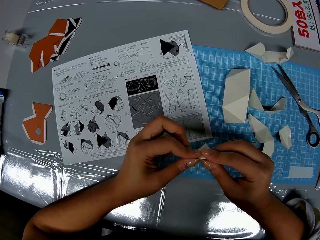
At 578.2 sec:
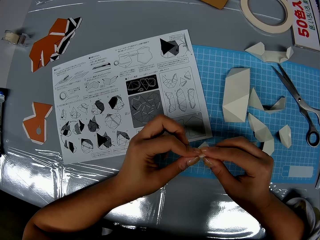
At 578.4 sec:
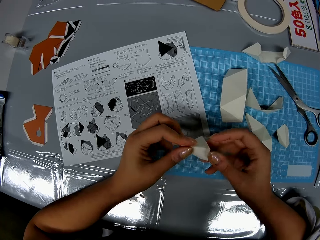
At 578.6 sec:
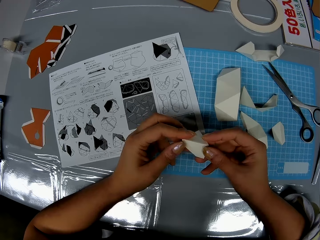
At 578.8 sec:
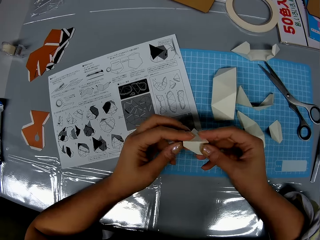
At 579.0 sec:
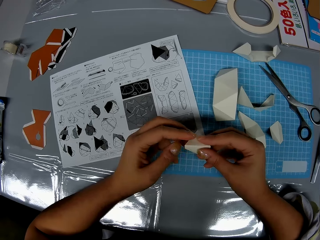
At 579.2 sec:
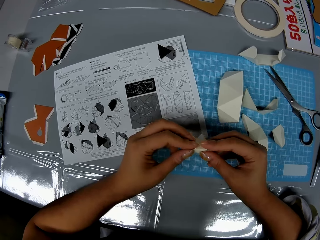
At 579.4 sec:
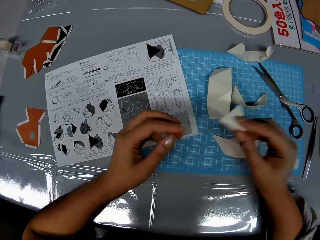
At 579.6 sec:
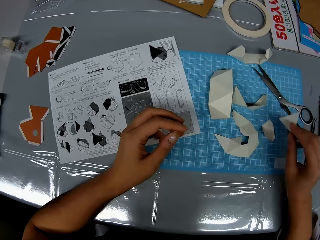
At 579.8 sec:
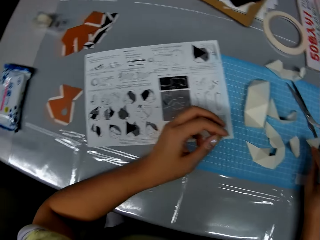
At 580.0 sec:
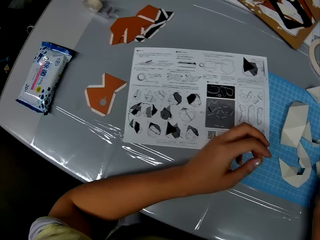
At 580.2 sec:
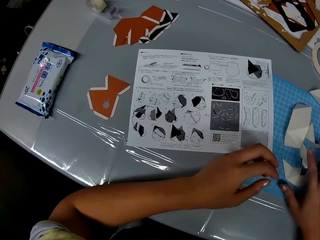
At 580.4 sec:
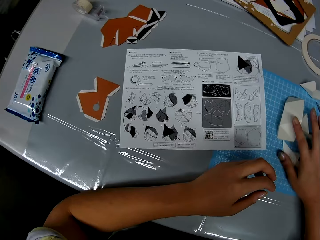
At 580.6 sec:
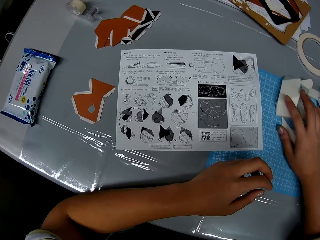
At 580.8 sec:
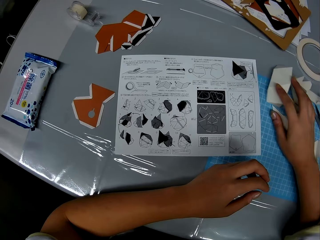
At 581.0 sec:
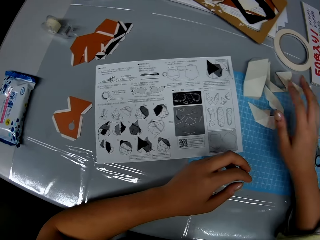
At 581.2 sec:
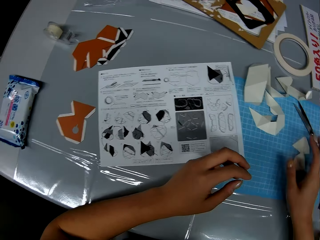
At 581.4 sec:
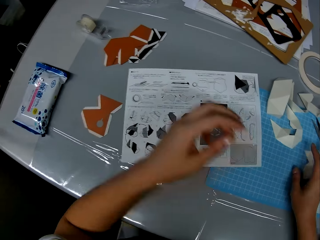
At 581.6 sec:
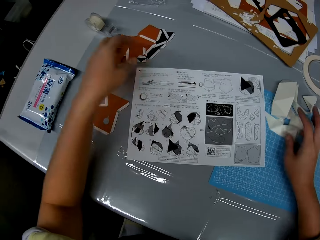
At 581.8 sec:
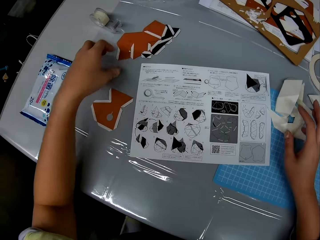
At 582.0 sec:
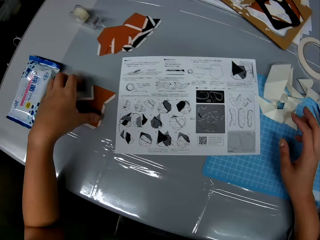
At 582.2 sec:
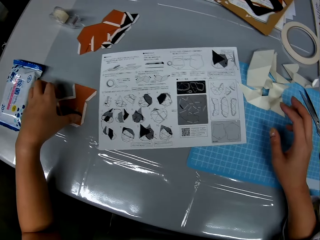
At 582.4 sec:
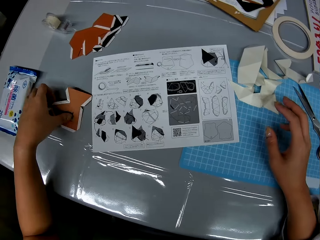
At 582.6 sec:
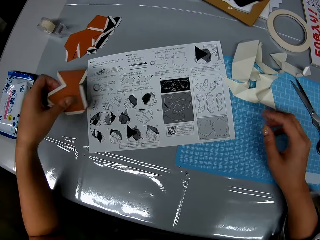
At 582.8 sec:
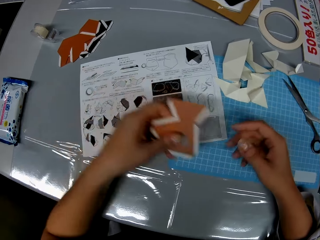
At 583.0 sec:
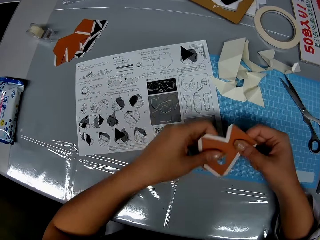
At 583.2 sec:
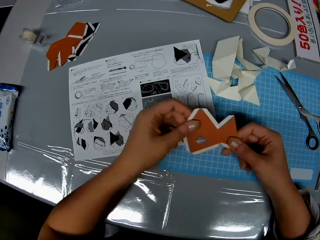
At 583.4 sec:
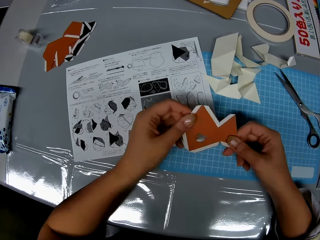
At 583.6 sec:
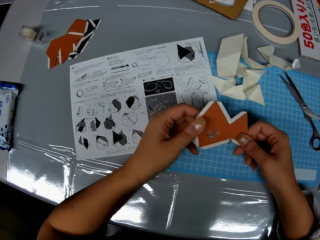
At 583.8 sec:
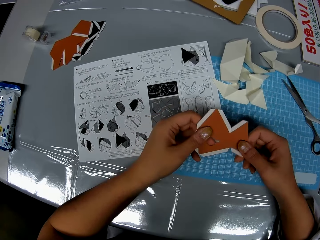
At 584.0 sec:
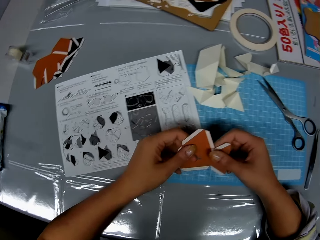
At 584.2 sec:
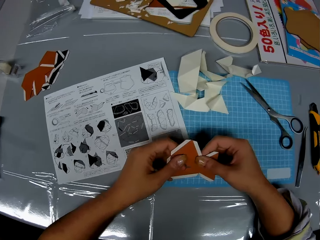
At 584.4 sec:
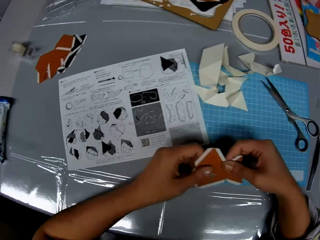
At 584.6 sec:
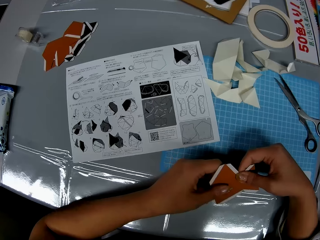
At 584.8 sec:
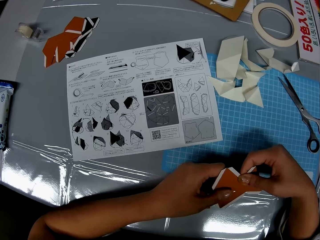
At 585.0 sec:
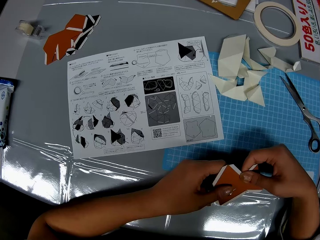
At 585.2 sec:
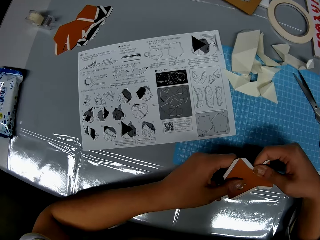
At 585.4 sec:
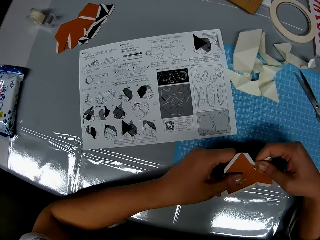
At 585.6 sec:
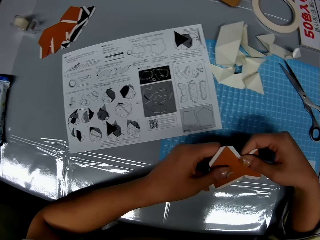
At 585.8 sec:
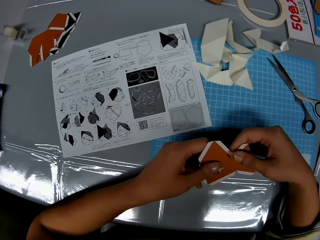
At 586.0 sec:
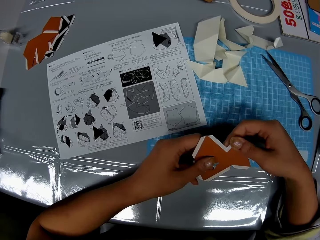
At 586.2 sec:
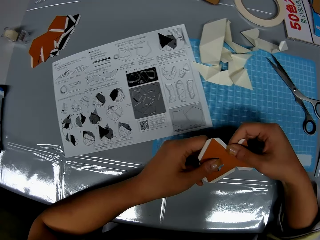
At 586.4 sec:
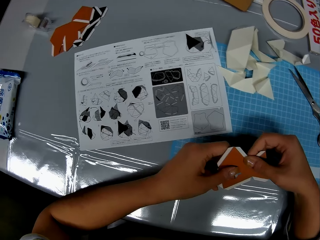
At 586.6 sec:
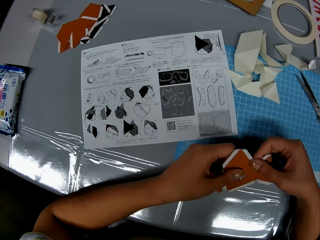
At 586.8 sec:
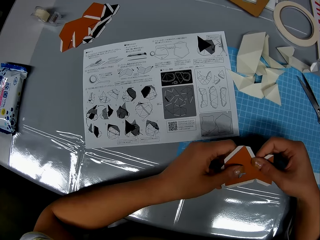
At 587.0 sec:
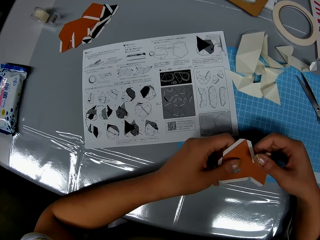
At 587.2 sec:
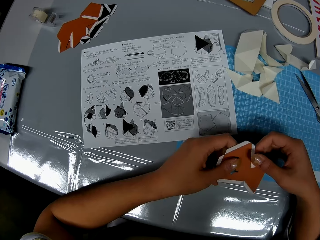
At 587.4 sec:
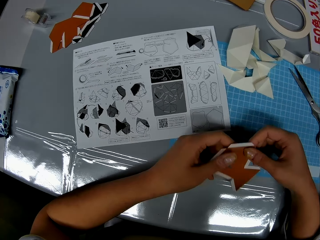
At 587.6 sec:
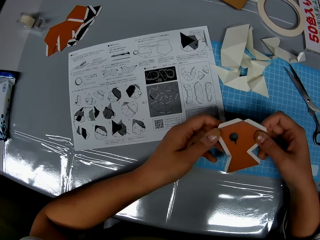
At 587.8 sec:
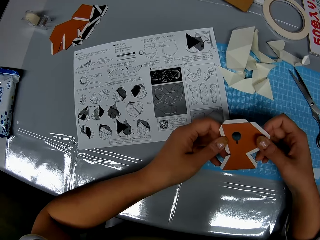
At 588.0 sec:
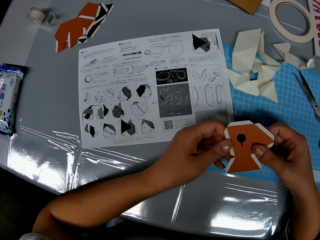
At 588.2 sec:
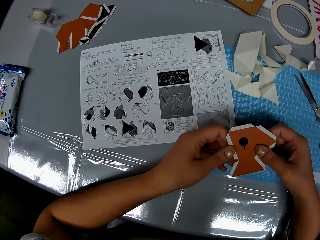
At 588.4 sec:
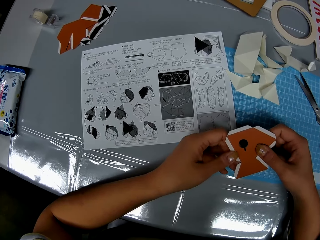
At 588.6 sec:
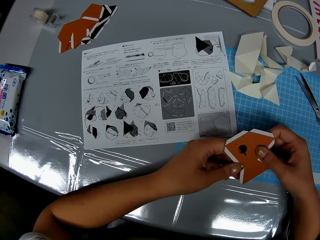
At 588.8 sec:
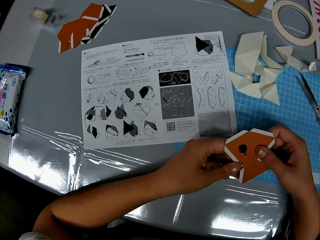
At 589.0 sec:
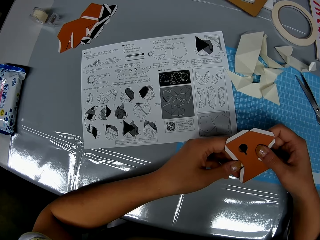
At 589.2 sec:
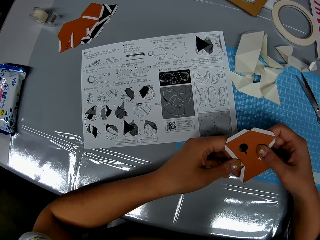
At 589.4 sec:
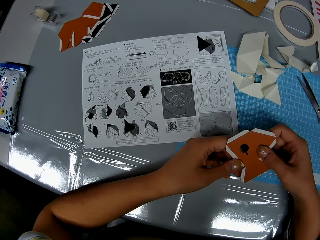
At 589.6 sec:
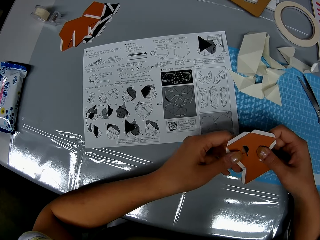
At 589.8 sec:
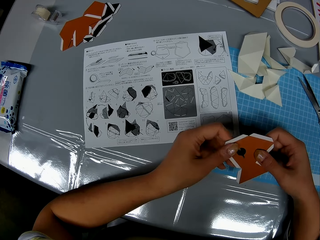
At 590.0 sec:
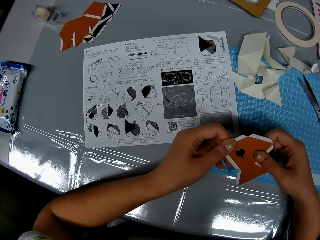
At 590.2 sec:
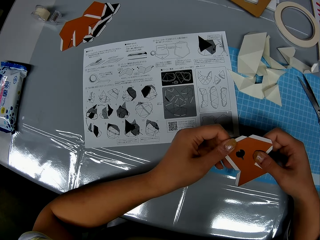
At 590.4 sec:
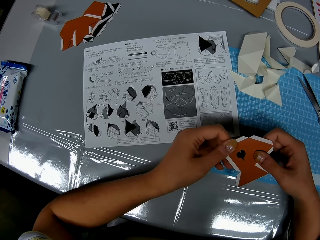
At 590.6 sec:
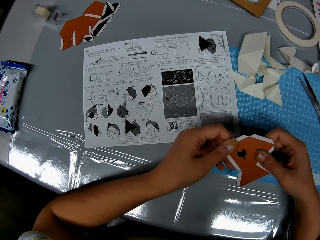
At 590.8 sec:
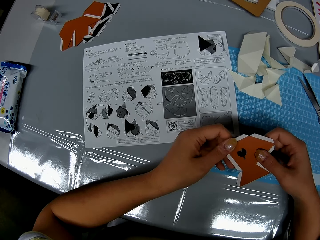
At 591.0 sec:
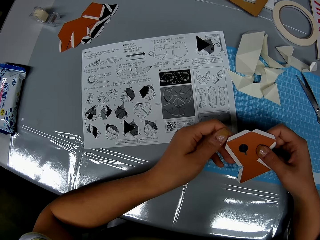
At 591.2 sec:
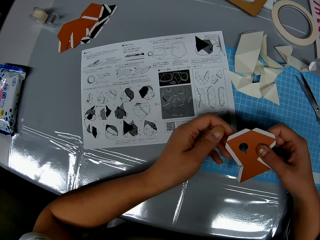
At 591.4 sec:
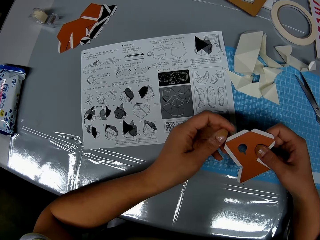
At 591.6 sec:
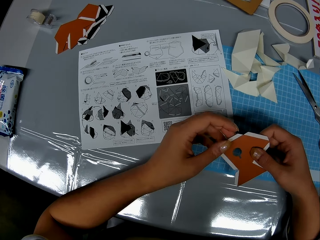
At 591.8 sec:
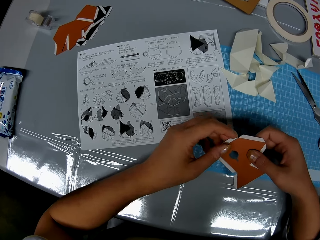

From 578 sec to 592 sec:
The camera wearer puts the piece of paper on the table. They adjust the pieces of craft on the table. They pick up a piece of craft on the table, hold the piece of paper and turn the piece of paper.

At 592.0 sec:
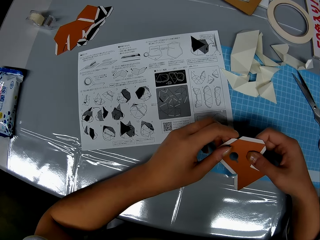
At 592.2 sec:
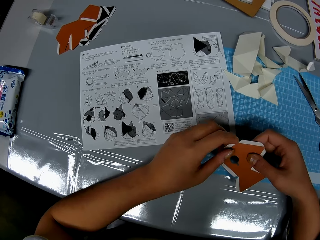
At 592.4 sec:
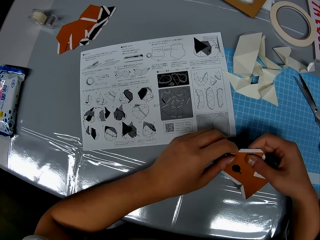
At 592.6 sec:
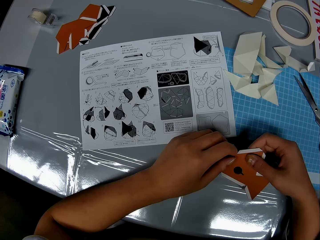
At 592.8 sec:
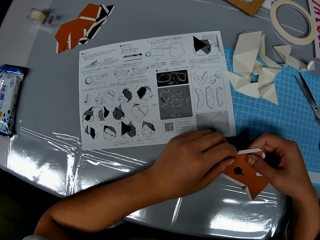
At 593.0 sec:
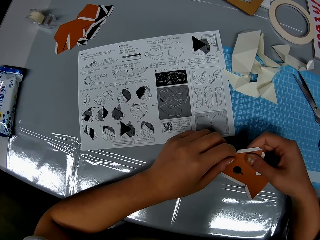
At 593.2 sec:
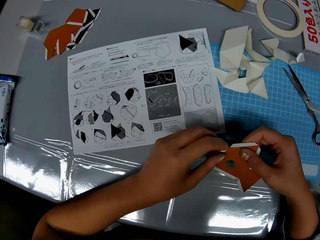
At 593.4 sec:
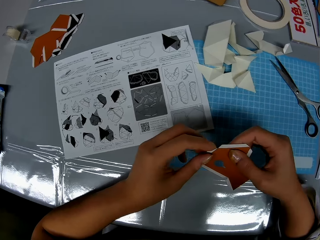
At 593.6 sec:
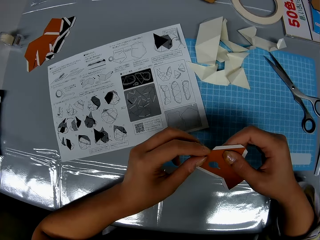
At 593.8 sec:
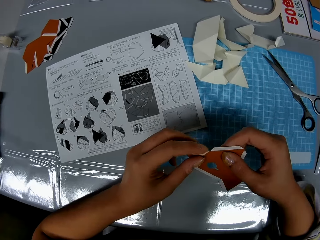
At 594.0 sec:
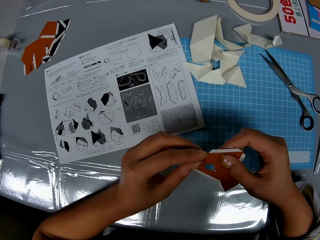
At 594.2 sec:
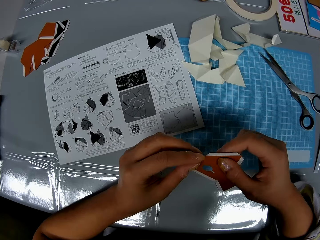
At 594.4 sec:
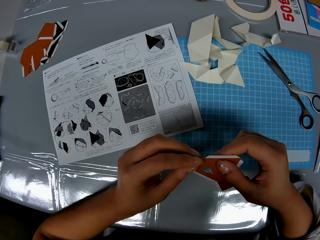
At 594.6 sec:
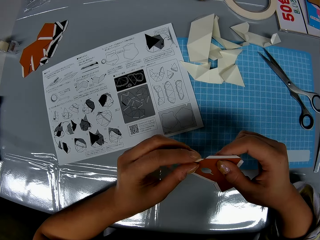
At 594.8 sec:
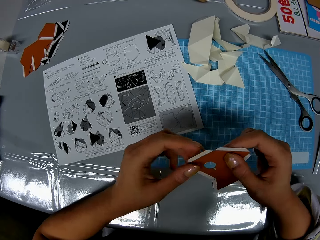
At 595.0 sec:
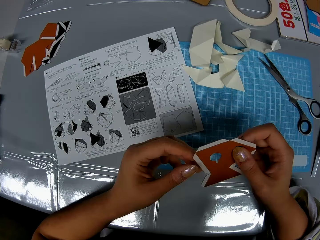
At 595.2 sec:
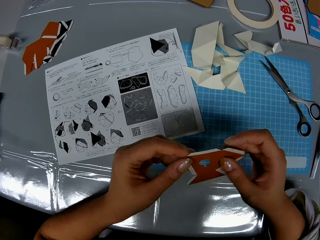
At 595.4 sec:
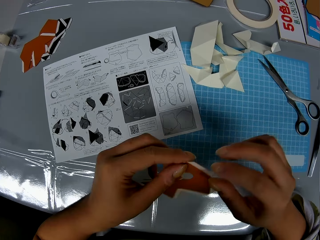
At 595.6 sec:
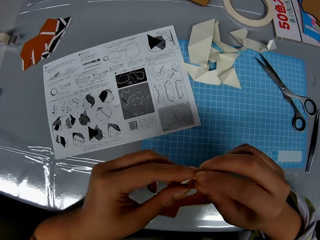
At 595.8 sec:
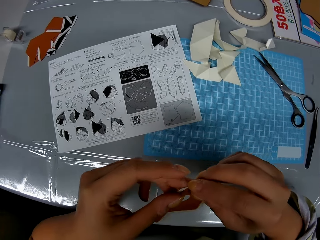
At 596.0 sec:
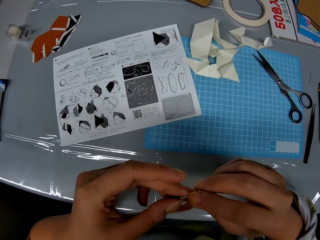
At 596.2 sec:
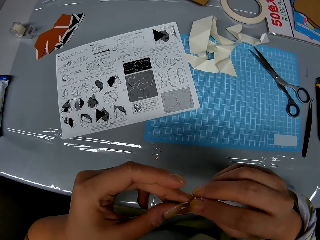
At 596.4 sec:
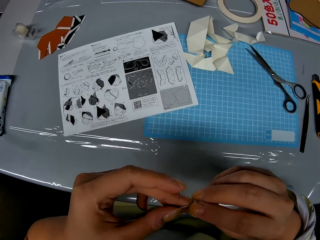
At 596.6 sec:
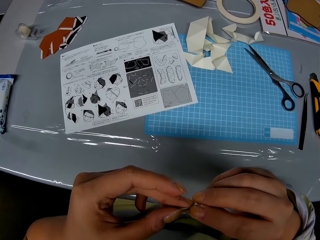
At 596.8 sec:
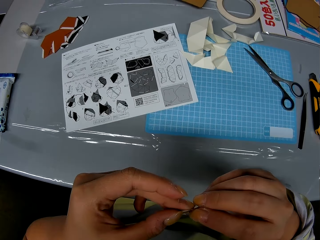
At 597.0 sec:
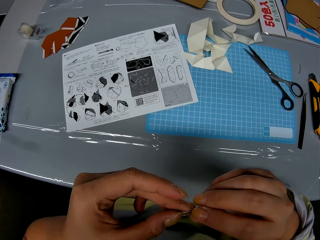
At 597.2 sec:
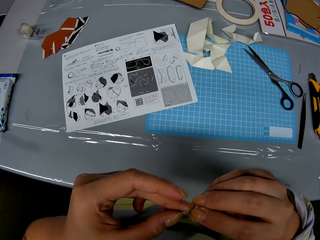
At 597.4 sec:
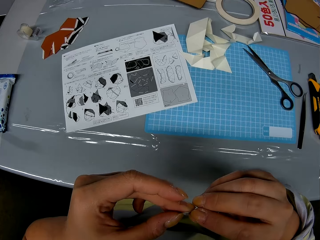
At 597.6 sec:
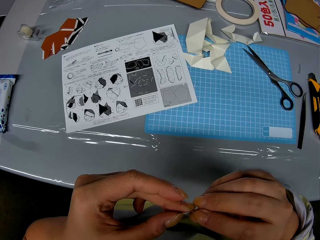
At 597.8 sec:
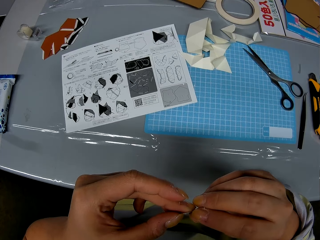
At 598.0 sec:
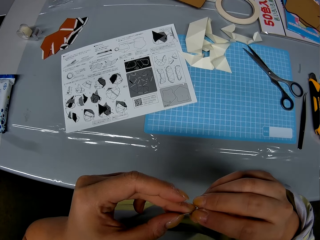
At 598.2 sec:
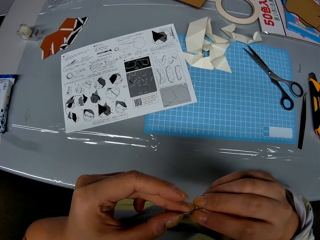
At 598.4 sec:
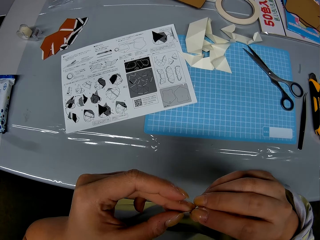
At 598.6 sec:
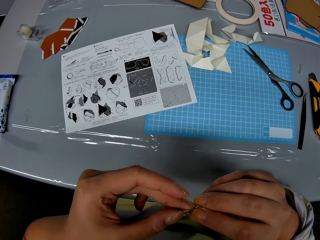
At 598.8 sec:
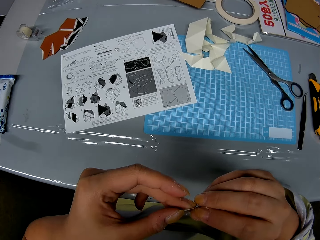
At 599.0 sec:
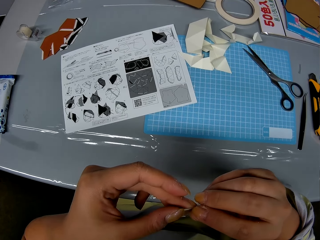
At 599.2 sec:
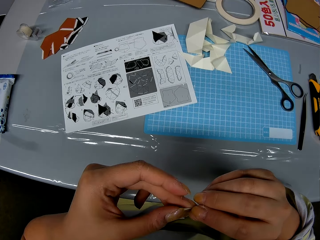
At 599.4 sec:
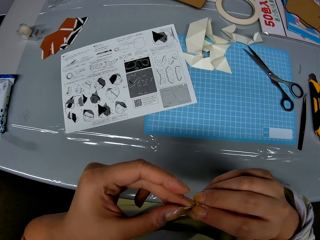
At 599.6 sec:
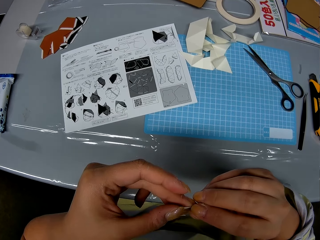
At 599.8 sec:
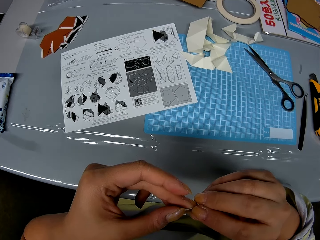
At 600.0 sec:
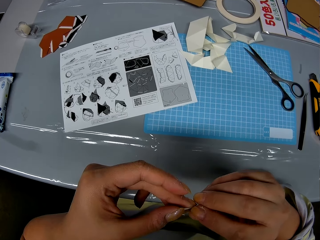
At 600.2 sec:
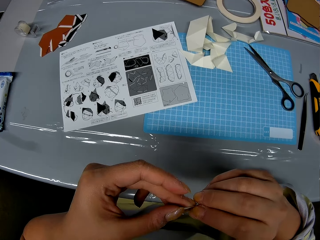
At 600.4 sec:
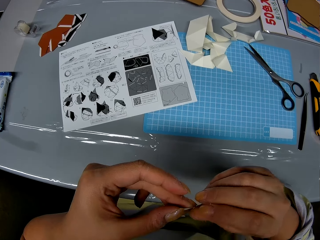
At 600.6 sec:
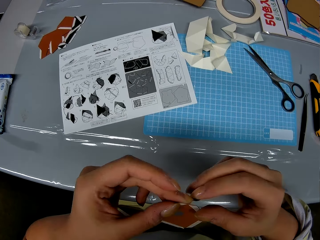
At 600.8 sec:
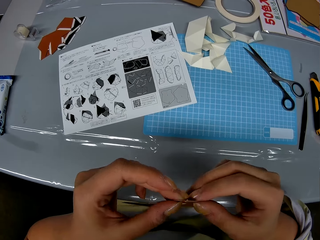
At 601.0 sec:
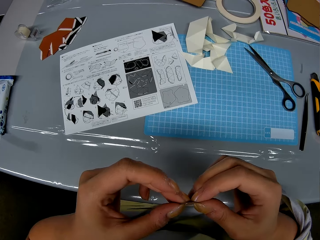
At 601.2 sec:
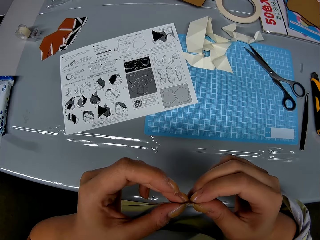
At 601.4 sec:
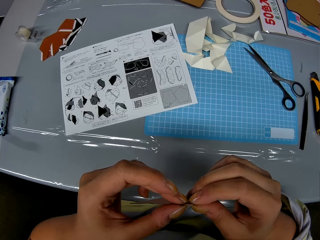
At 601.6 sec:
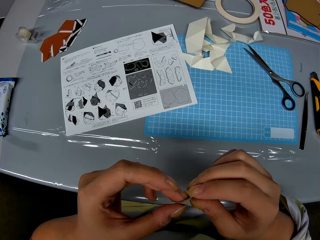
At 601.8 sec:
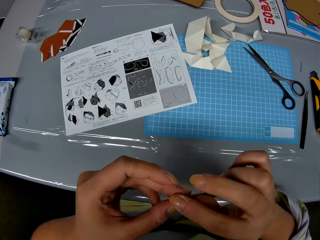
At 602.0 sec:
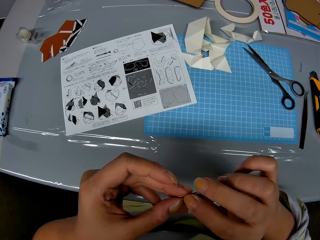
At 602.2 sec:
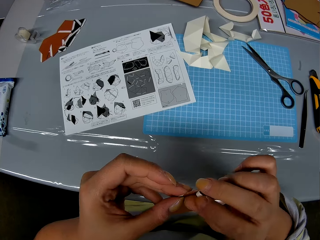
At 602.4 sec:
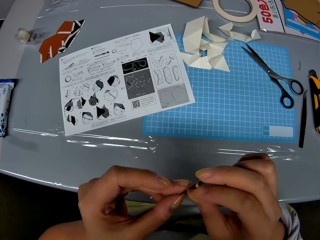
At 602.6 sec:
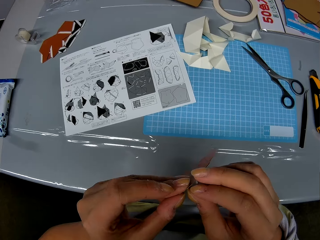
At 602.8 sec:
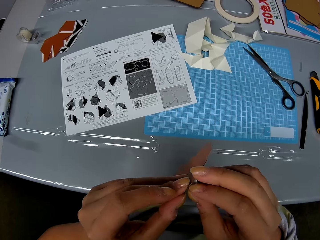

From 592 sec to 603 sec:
The camera wearer turns the piece of paper and removes sellotape from the piece of paper.
